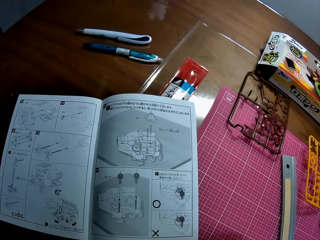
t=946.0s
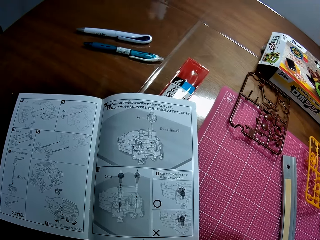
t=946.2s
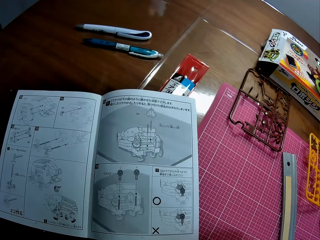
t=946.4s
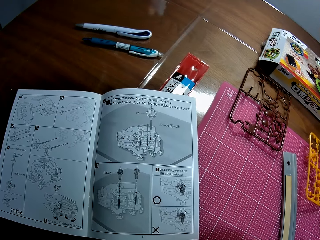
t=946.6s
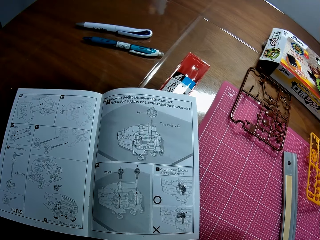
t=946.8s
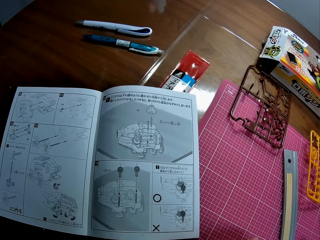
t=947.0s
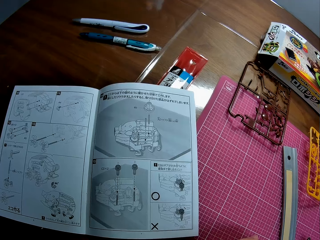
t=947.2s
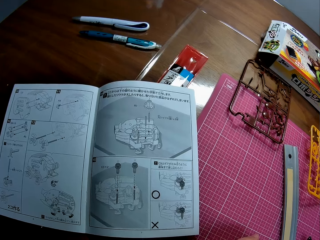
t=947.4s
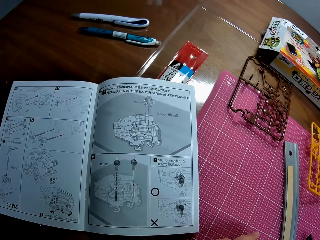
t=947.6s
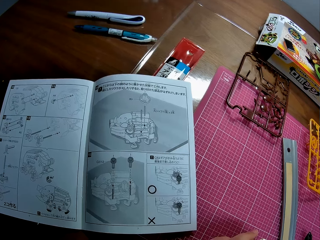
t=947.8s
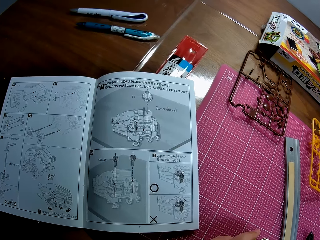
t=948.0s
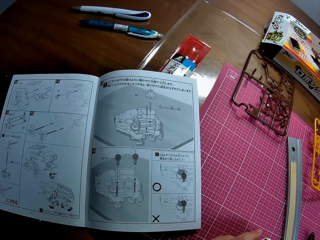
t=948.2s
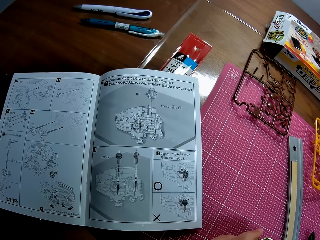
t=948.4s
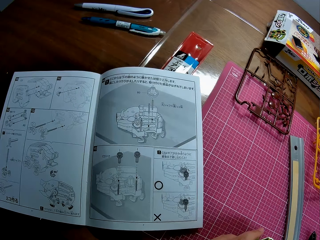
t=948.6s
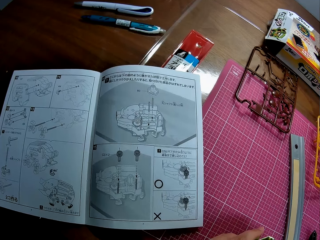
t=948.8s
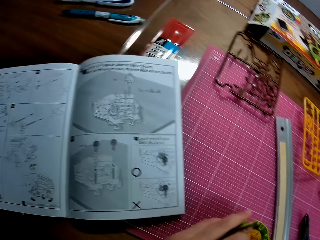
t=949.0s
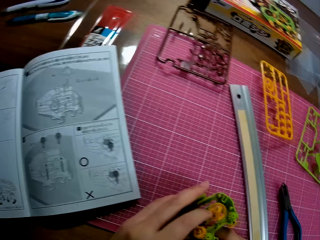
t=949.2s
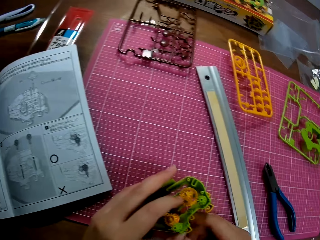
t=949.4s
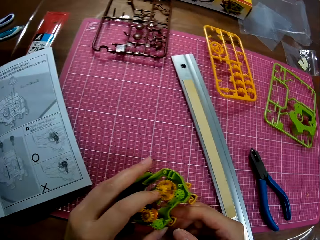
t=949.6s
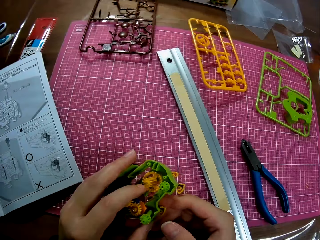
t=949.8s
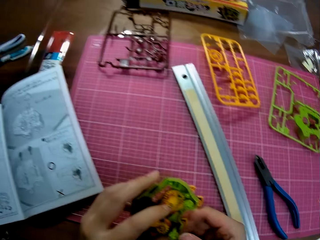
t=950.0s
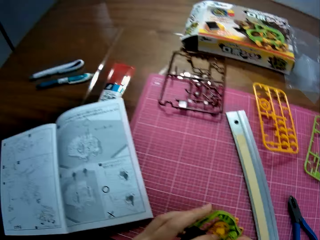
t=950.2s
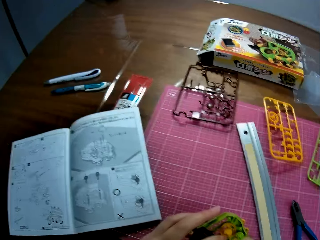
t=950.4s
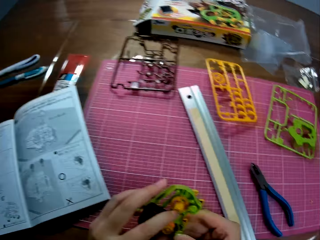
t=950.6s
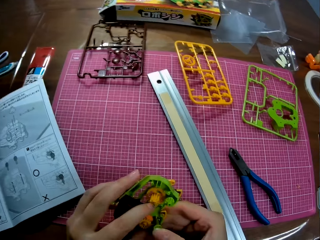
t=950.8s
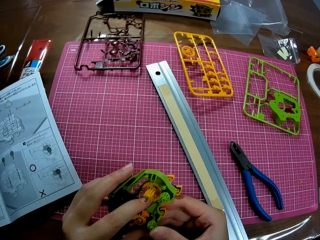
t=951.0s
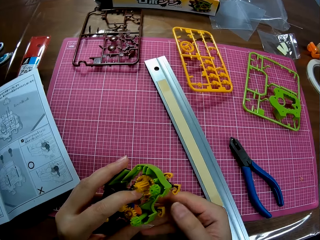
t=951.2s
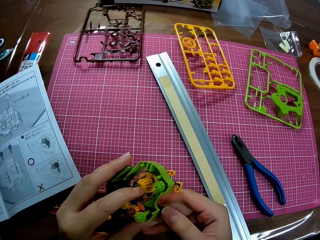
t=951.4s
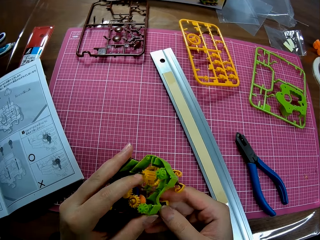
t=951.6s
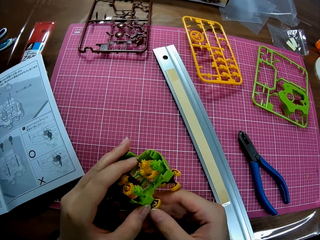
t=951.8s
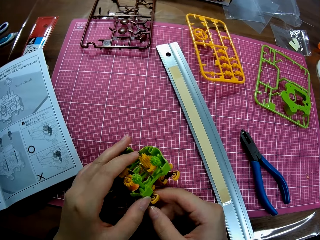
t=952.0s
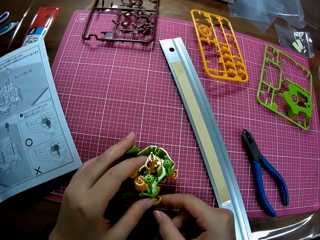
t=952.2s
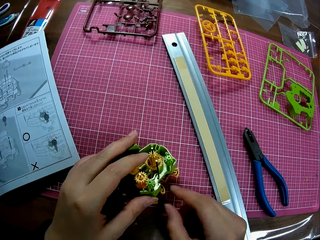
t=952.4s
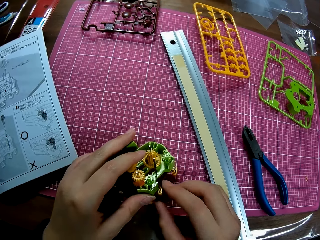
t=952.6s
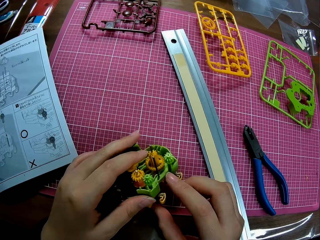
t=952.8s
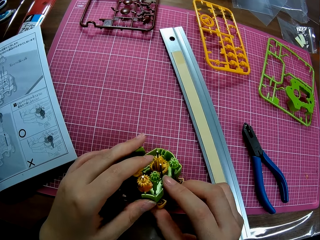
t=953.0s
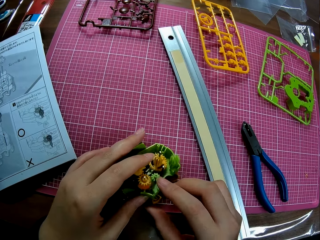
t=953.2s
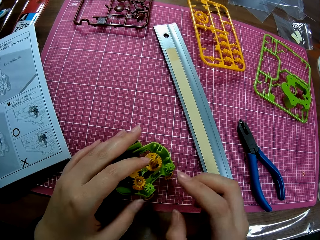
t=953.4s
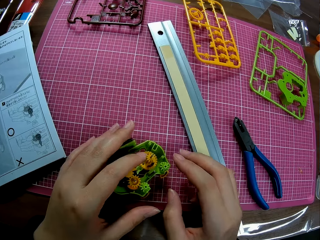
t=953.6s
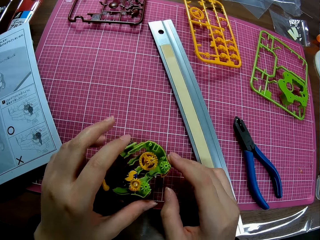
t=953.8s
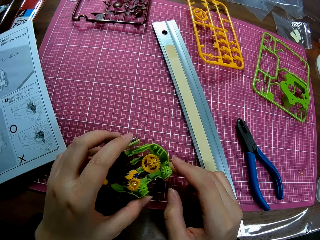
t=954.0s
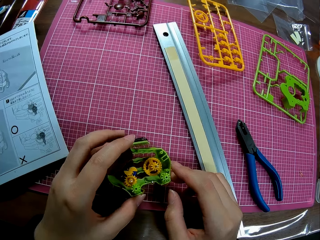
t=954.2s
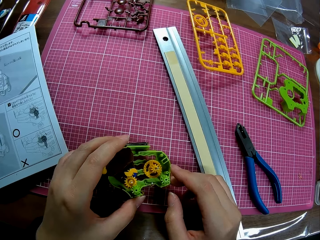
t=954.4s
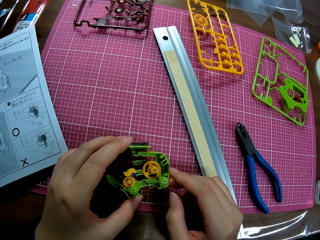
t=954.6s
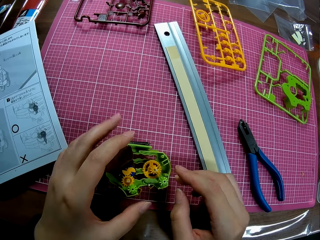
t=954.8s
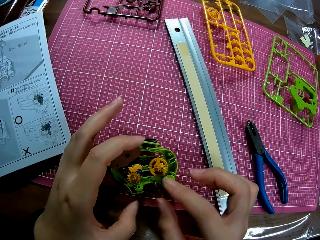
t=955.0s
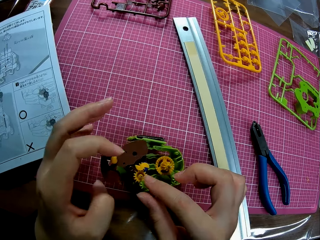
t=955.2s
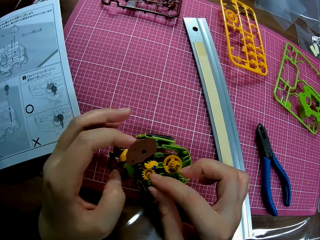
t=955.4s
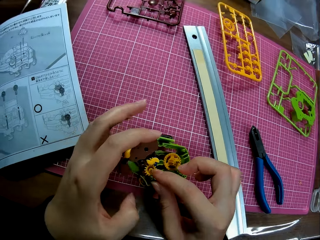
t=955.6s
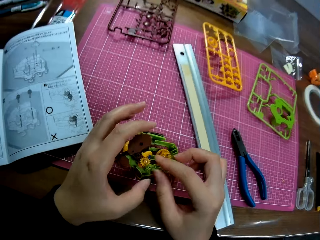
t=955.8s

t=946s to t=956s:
The camera wearer holds a model with both hands. They couple the toy engine.

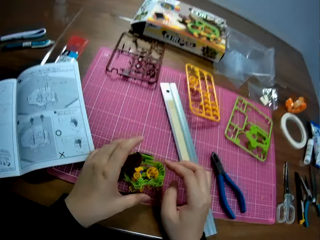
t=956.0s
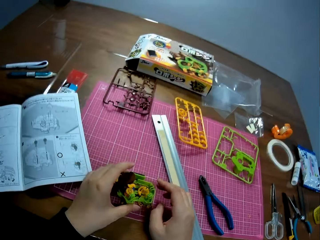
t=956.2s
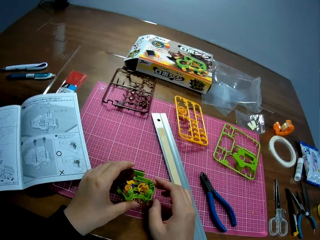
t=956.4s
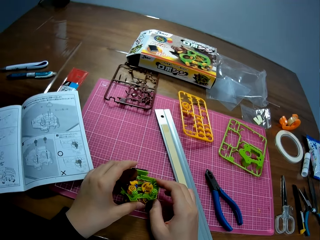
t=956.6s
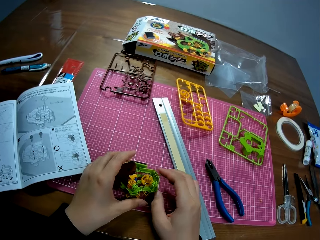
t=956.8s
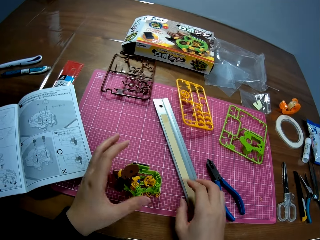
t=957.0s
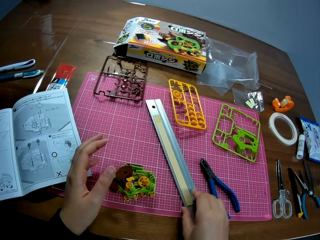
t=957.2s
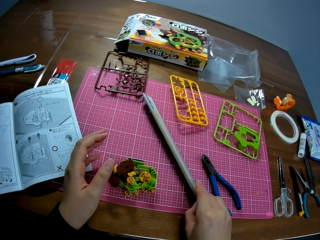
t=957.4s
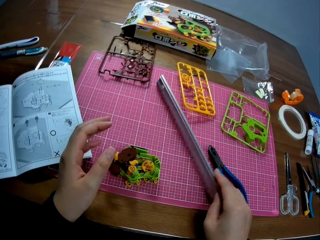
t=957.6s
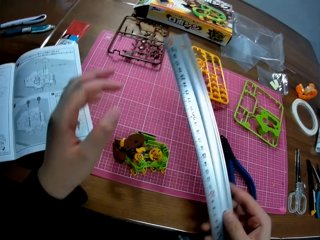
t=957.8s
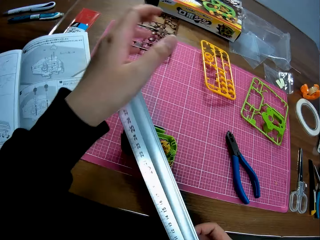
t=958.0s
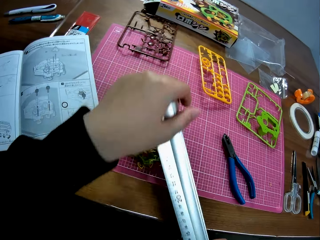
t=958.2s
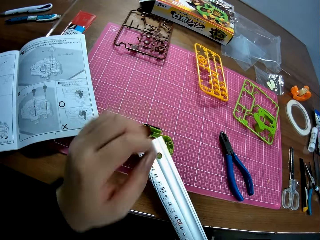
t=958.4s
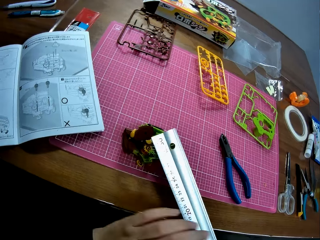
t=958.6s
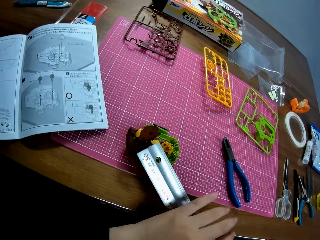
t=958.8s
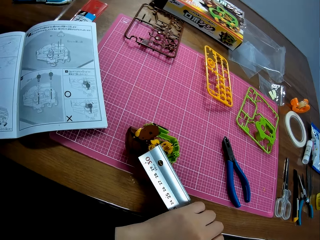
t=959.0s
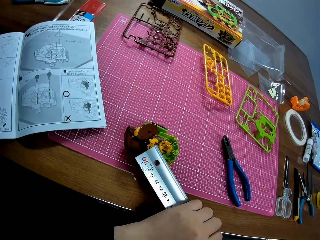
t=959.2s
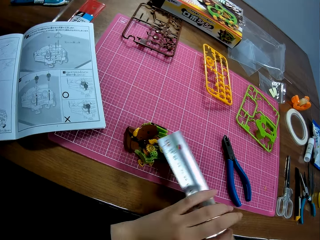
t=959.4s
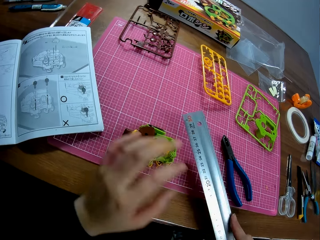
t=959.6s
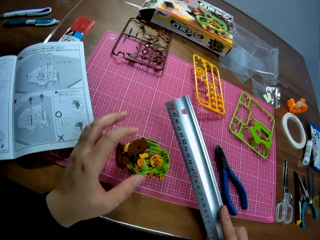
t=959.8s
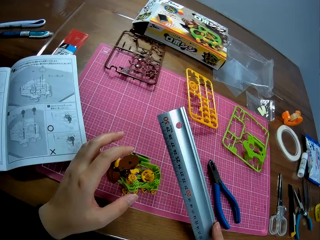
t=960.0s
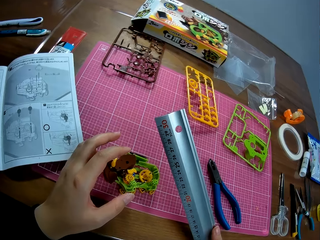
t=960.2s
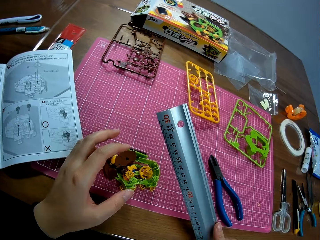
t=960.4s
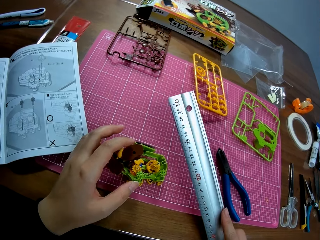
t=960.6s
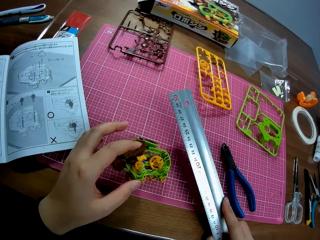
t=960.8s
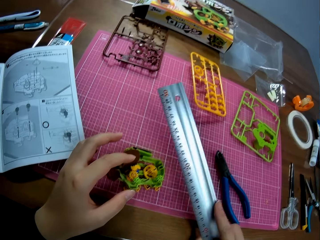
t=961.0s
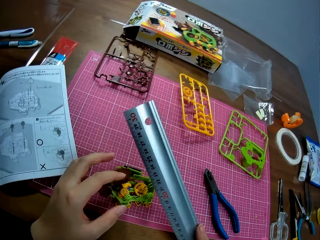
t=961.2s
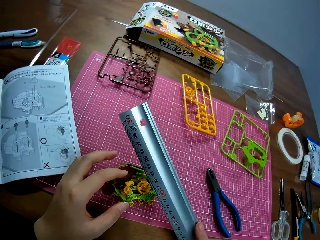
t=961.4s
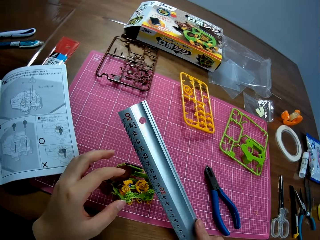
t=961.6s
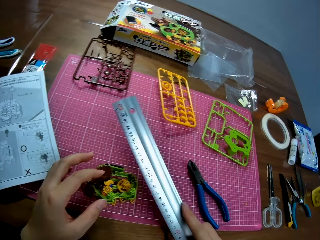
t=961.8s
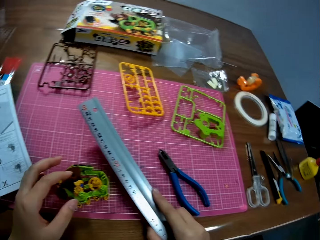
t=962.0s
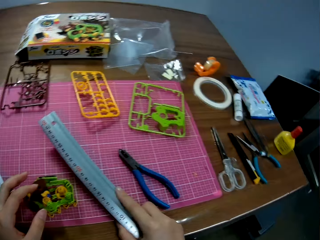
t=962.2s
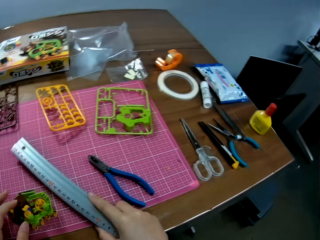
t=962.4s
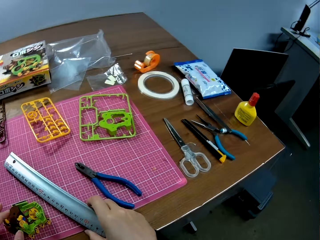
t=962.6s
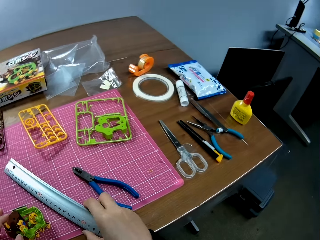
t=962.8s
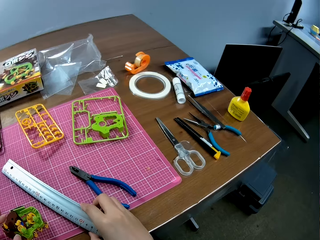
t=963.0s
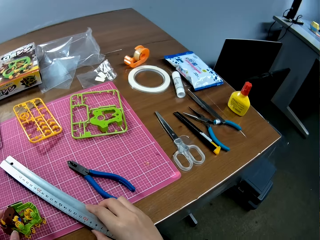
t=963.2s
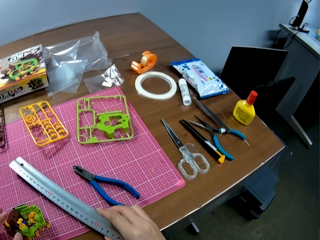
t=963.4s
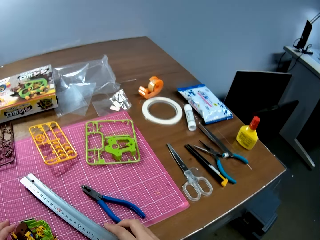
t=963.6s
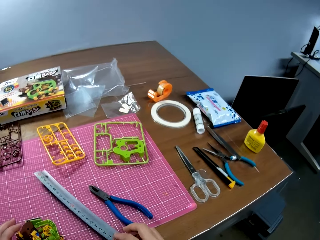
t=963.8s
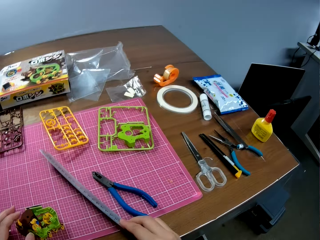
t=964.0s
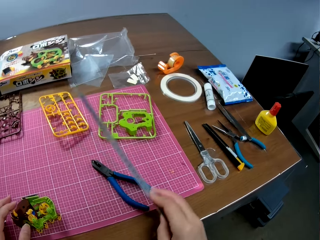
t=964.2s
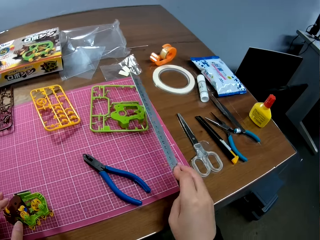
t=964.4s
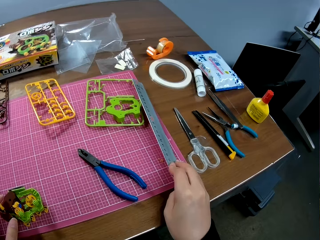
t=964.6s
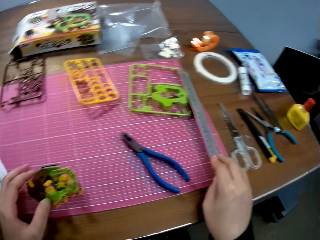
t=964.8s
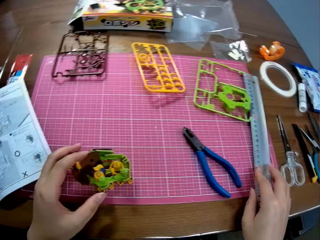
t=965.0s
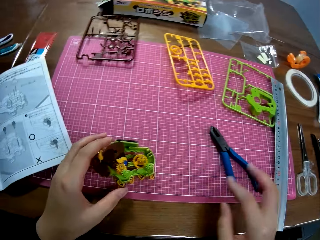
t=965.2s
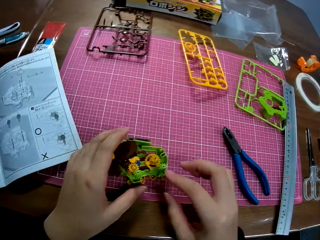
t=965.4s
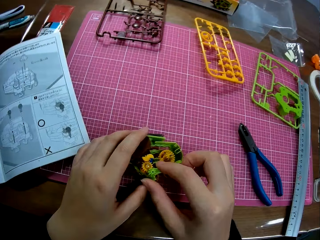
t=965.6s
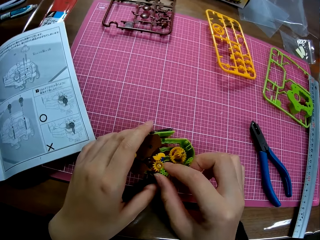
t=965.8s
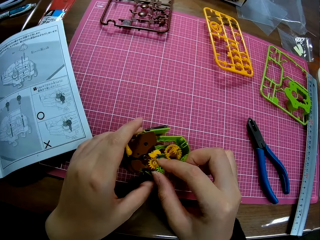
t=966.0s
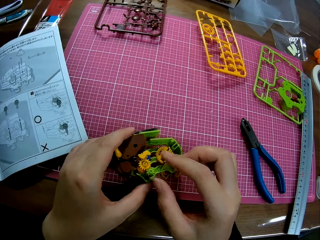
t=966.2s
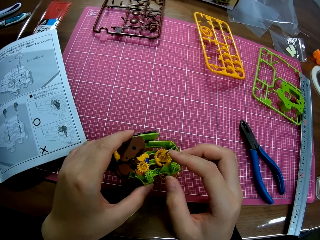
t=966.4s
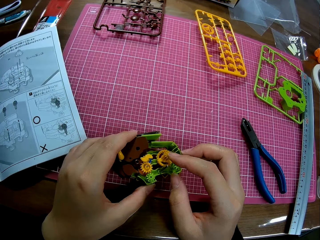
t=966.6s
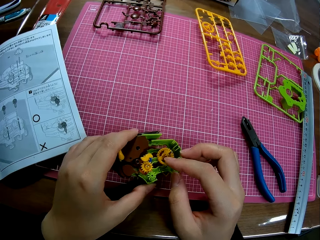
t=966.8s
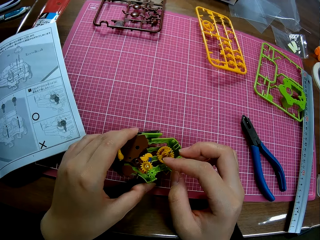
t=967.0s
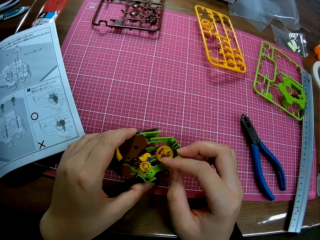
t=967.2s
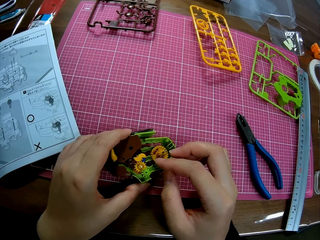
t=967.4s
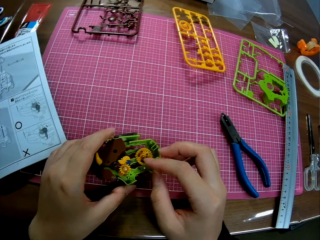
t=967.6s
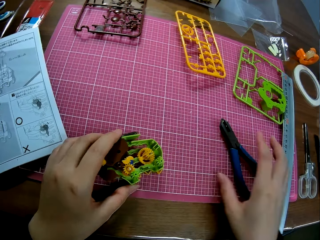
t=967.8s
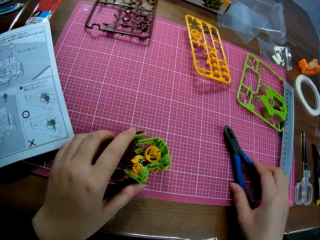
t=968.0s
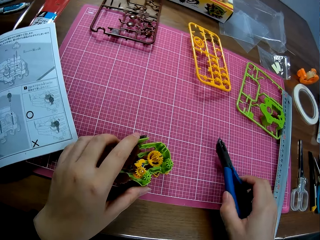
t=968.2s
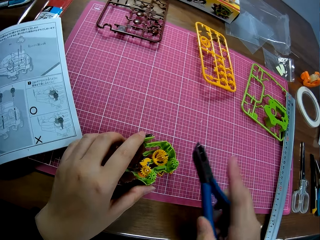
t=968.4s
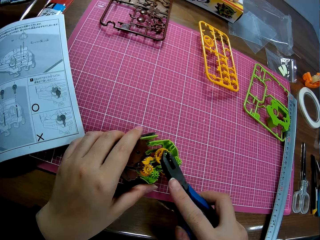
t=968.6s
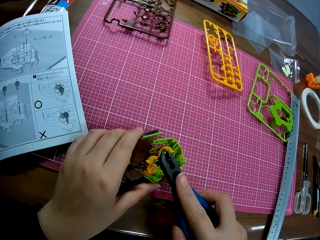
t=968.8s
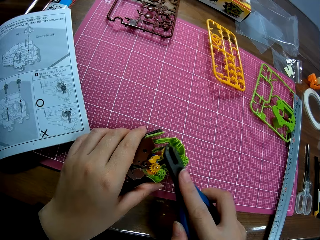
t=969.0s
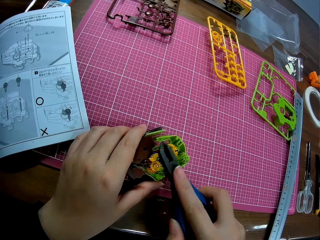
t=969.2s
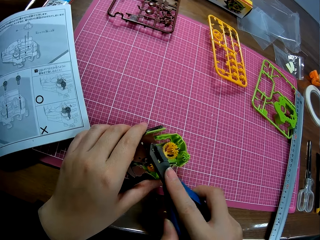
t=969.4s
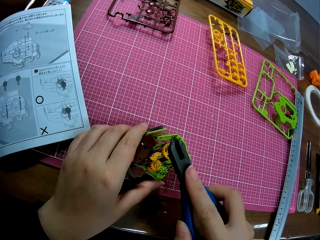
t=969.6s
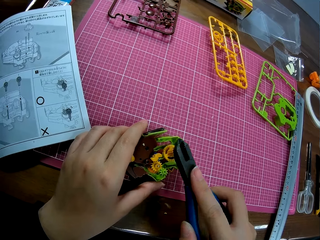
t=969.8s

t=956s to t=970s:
The camera wearer pulls his hands off the model. He picks up a ruler. He presses the model with the ruler. He tightens the nut with the ruler on the table. He holds the model. He puts the ruler on the cutting mat. He picks up the ruler. He puts the ruler on the cutting mat. He rotates a modeling piece. He tightens the nut with the ruler on the table. He picks up a plier on the table. He hits the toy engine with the plier.
